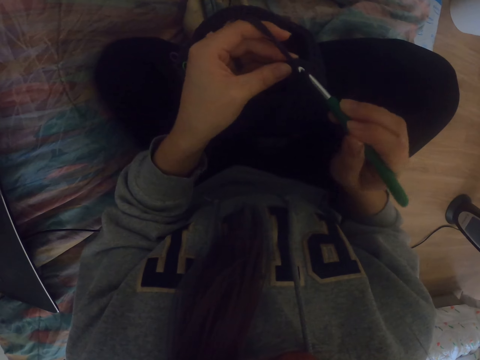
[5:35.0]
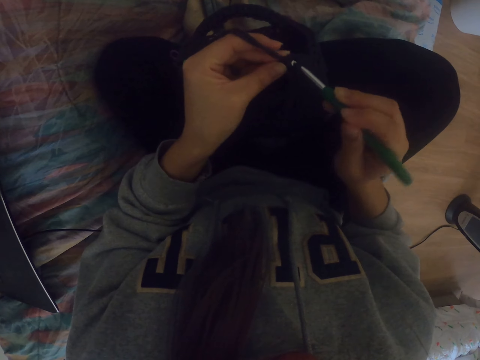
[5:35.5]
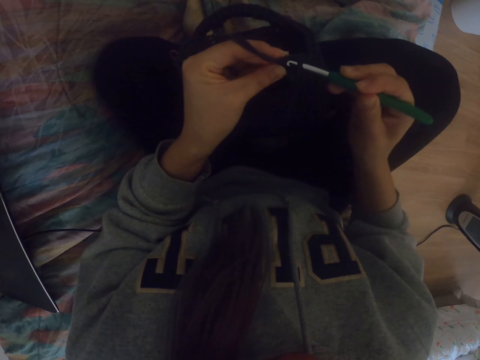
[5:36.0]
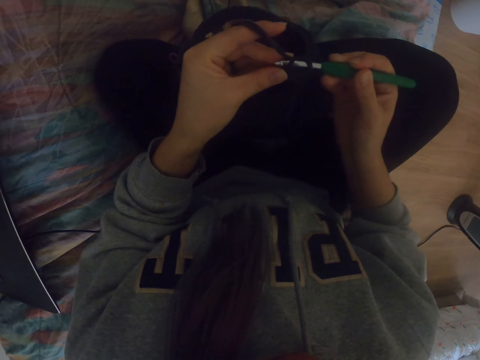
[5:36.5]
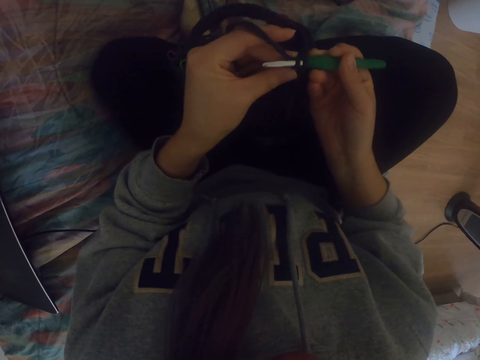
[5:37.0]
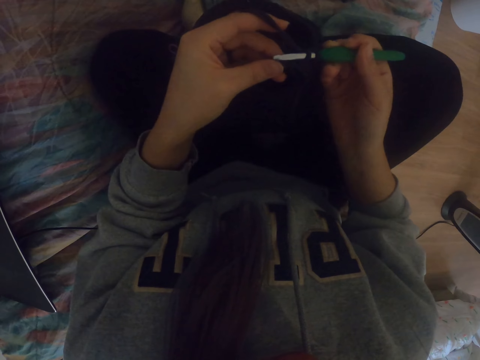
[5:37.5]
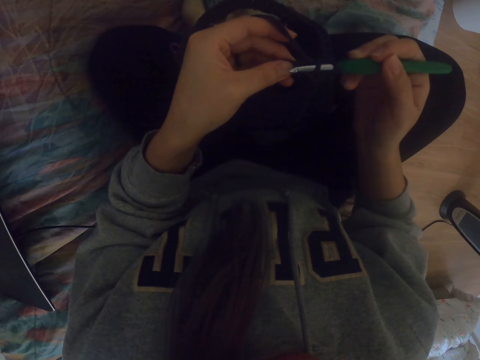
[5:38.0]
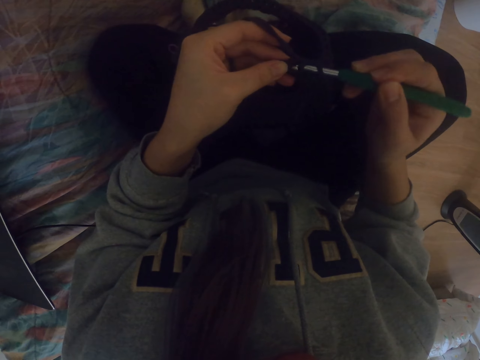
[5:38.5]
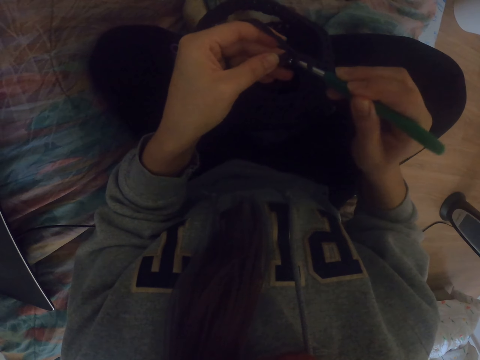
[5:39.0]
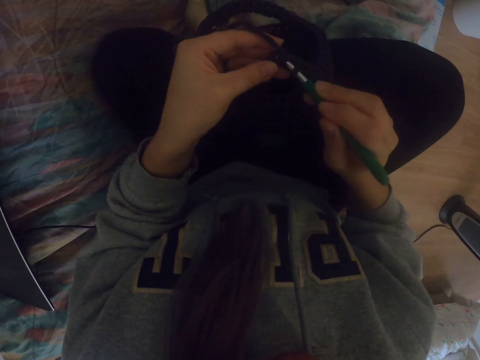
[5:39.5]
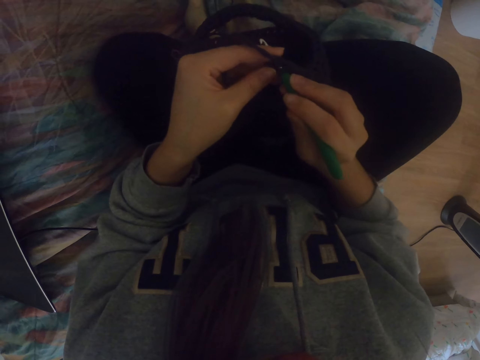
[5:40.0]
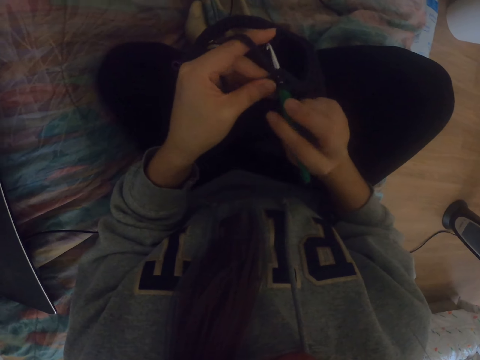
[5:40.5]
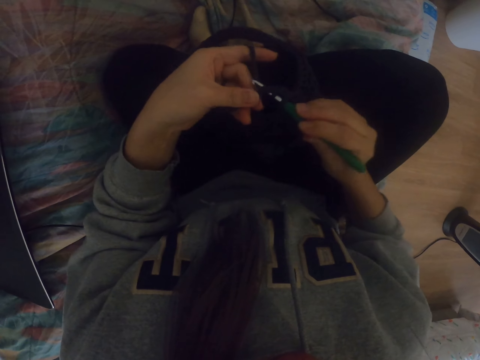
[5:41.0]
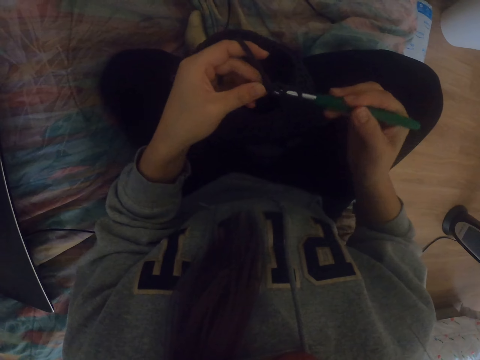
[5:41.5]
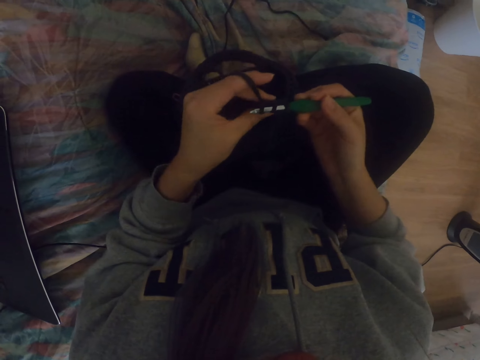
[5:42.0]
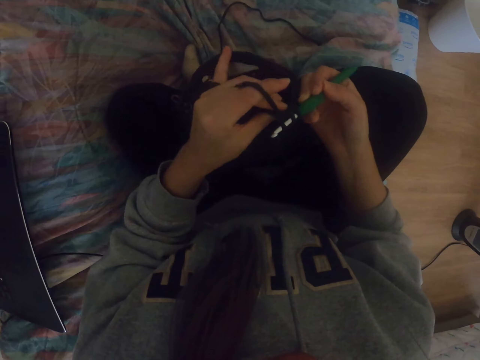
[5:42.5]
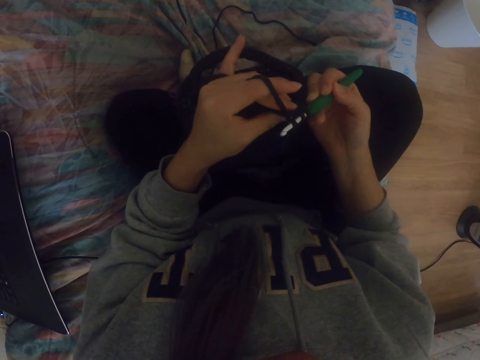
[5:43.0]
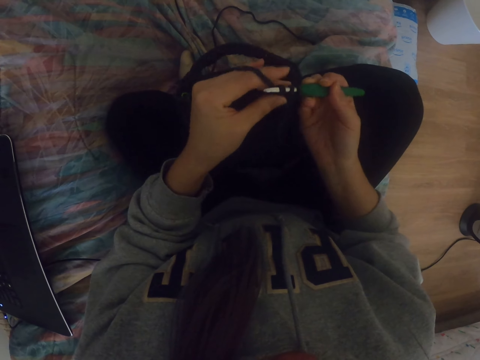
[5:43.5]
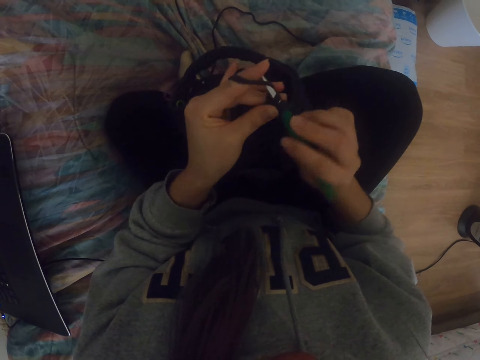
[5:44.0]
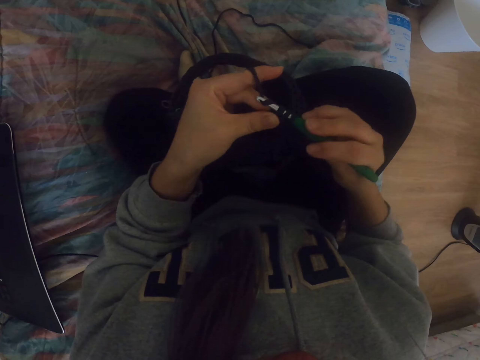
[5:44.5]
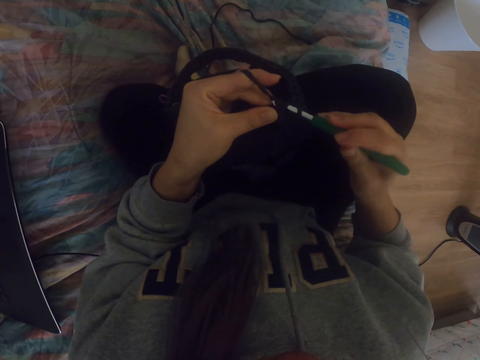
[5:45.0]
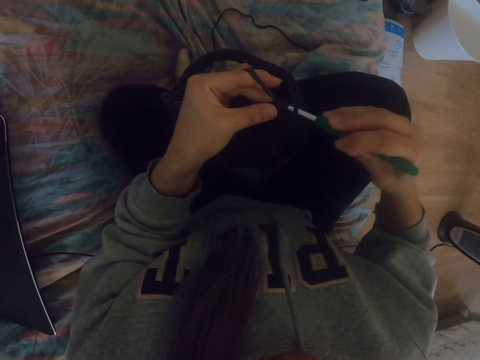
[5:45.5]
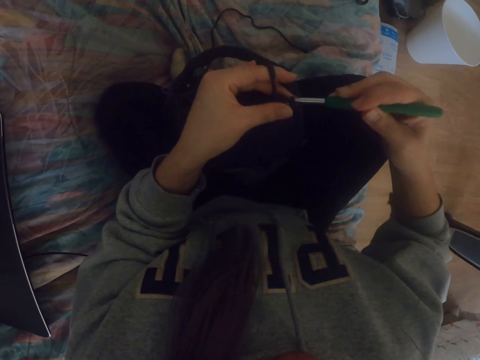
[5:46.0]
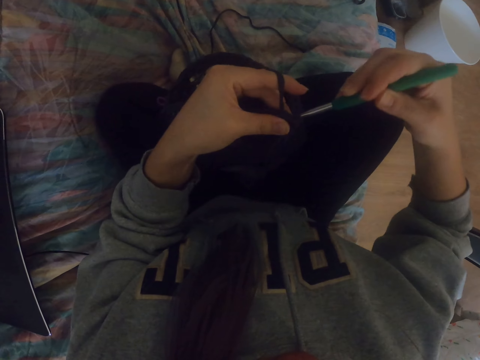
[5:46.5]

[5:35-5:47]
The camera wearer knits the fabric. They push the crochet into the thread. They do it again. They pull the thread with the crochet.

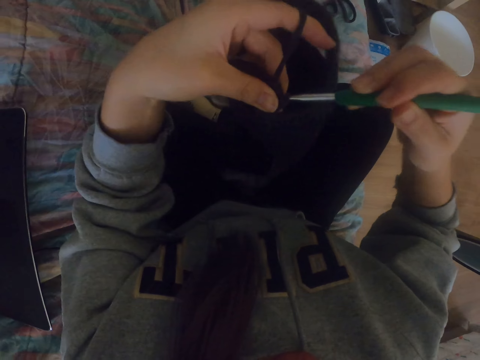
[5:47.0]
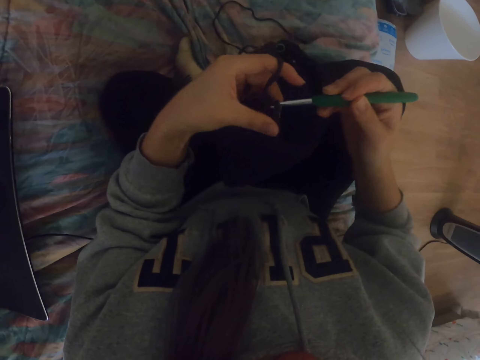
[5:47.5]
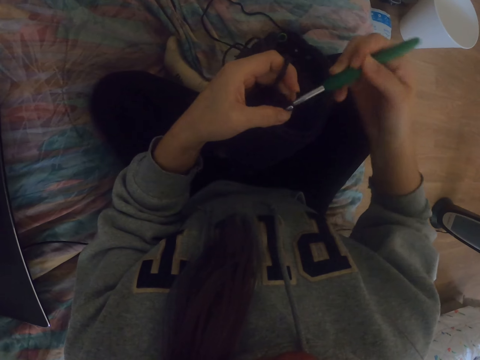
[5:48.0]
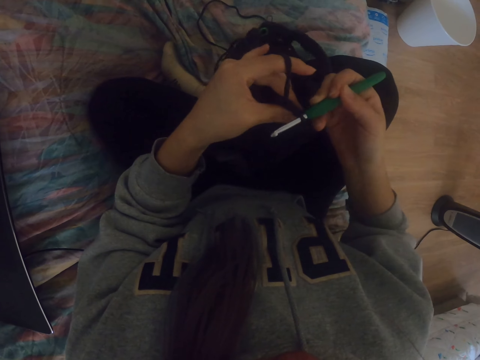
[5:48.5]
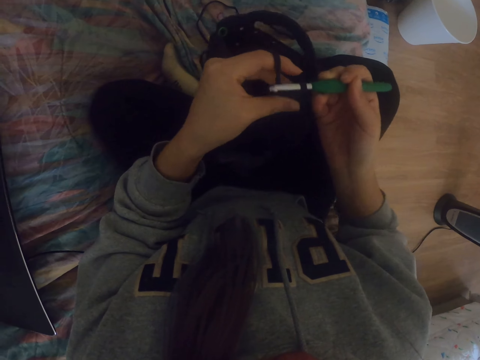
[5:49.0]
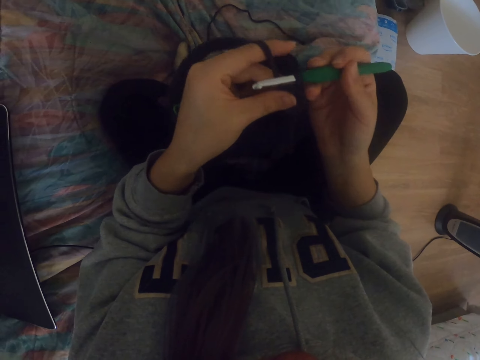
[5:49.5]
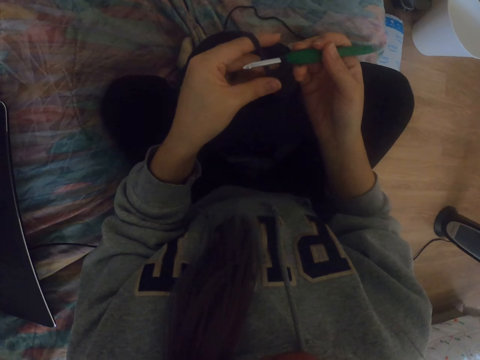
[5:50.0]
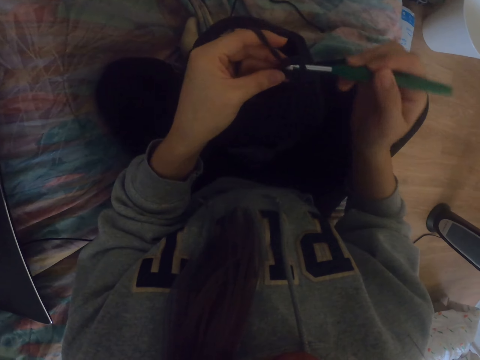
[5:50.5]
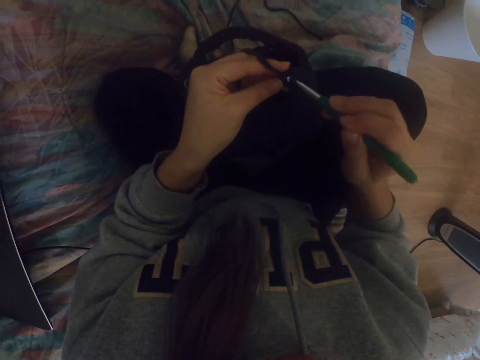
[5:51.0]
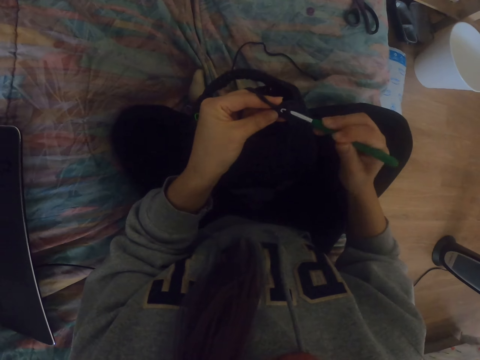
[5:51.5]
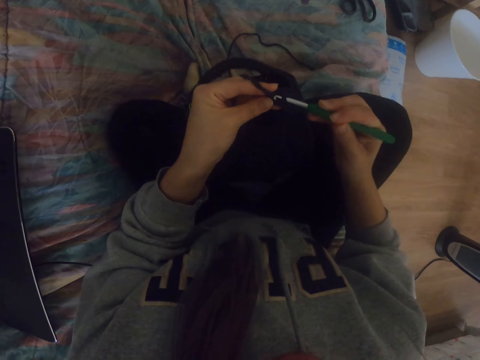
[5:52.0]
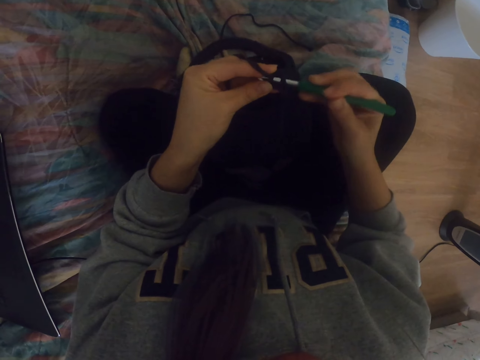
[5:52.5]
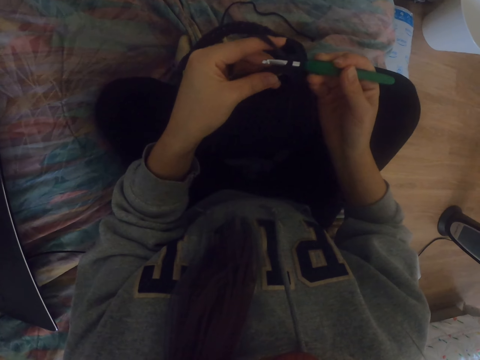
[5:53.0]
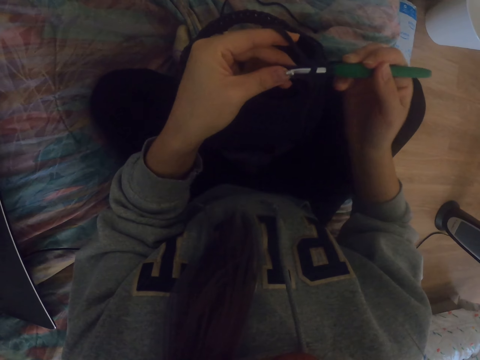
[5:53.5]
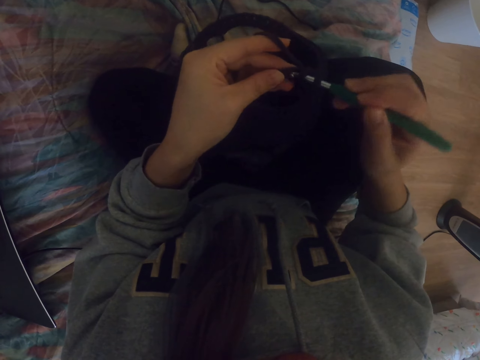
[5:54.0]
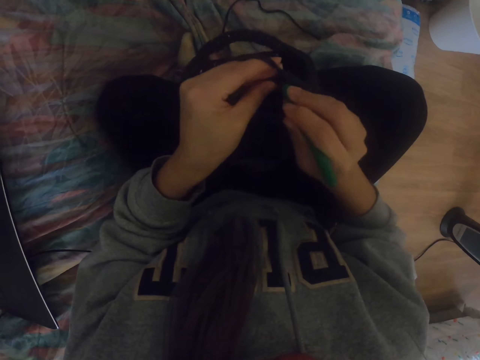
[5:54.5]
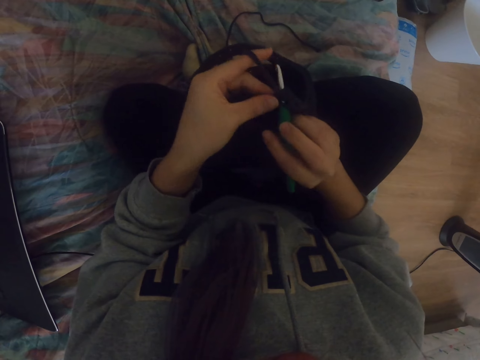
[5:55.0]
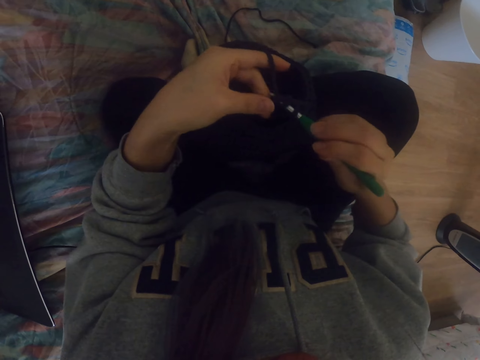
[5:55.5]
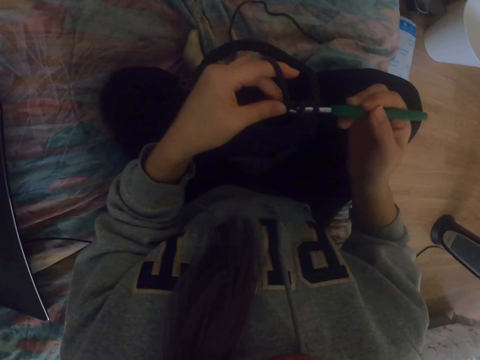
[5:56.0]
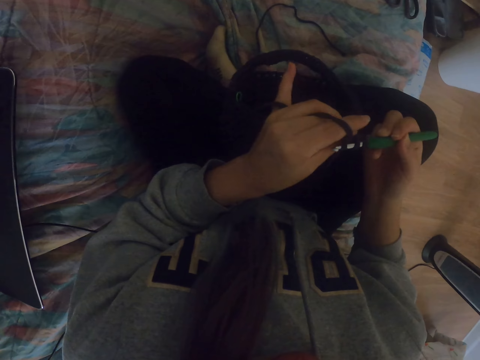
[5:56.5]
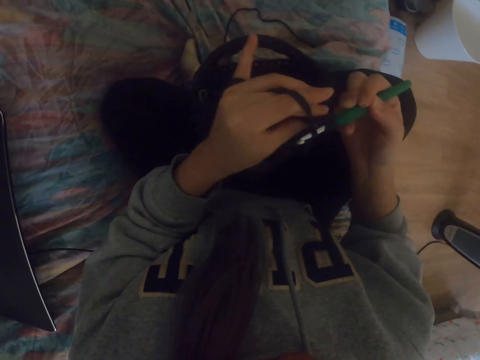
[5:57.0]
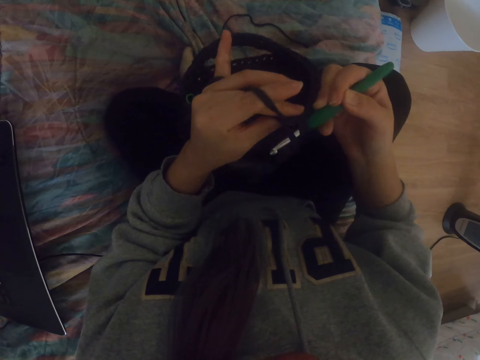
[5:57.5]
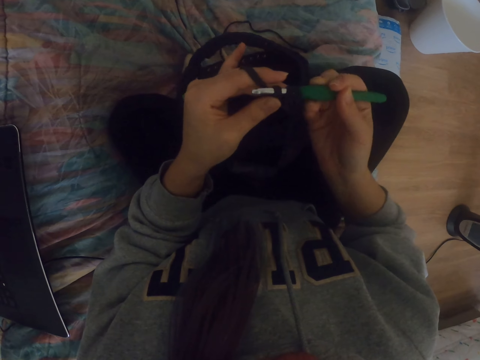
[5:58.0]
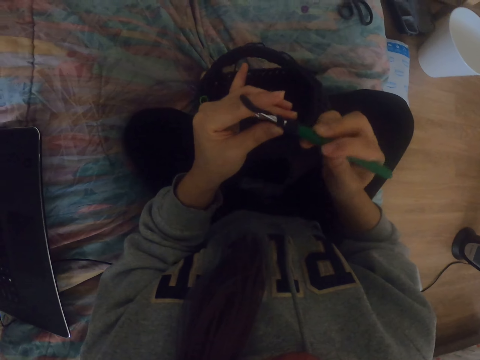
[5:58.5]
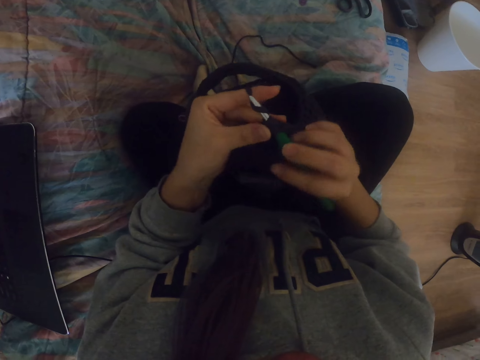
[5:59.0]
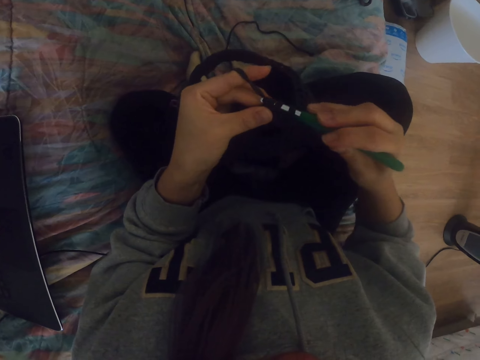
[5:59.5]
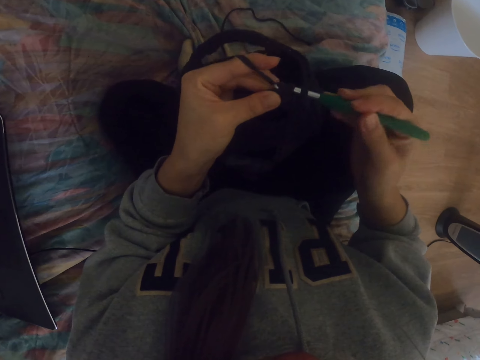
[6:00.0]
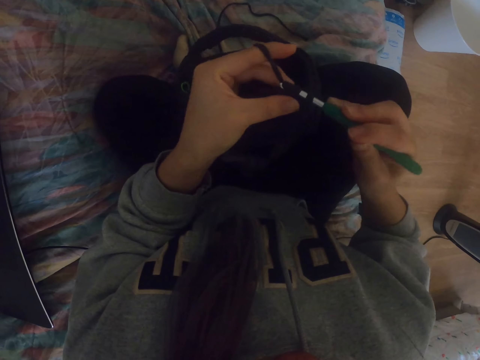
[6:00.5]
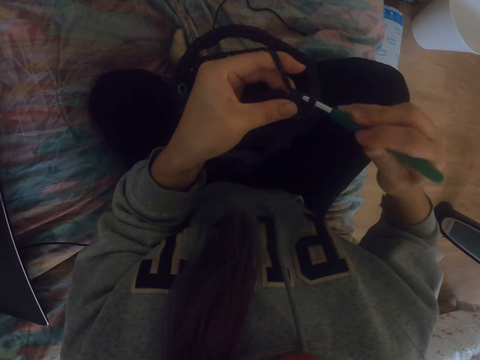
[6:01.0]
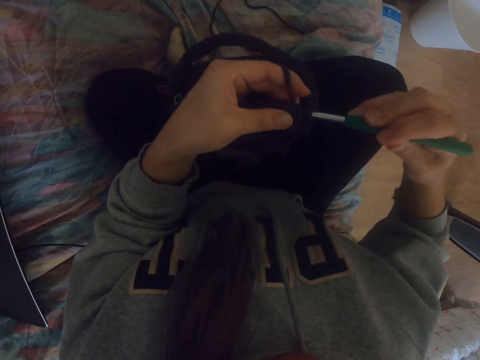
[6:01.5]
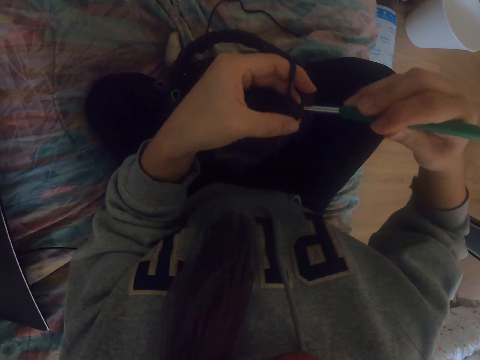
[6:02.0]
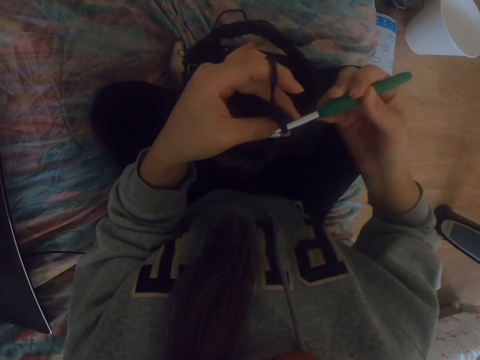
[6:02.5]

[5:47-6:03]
The camera wearer raises the bag. They push the crochet into the thread. They do it again. They pull the thread with the crochet.
